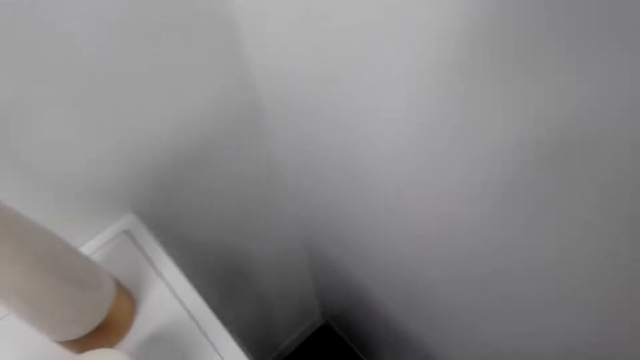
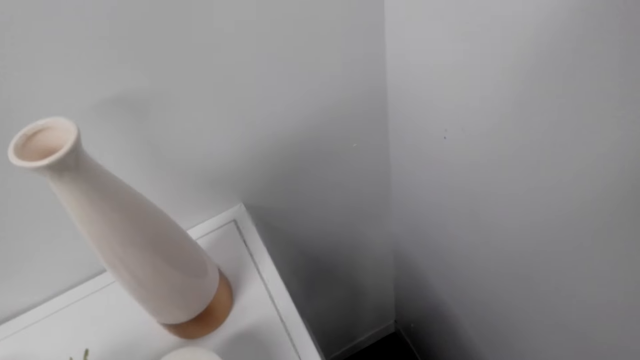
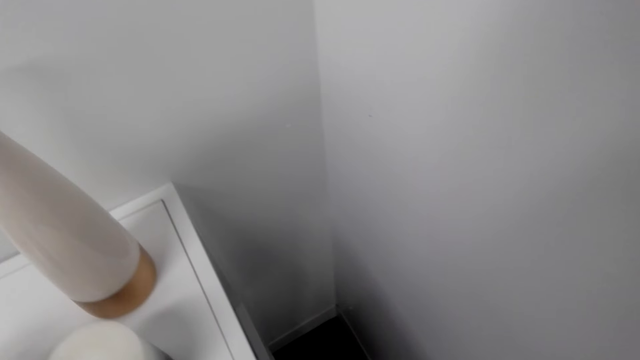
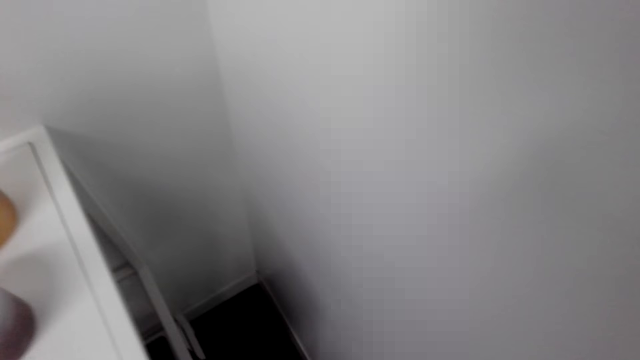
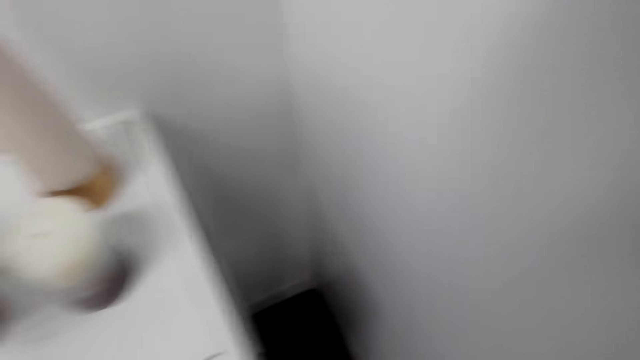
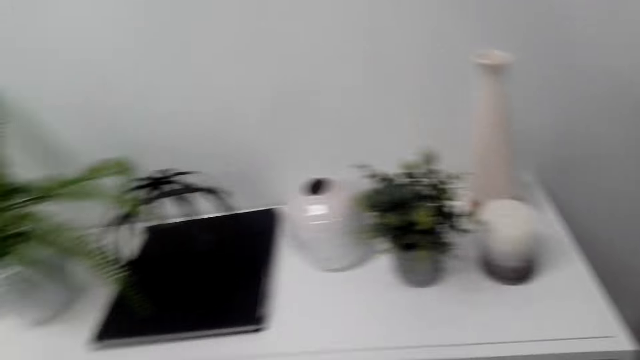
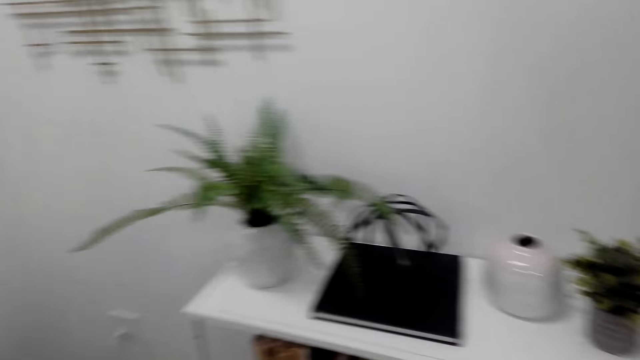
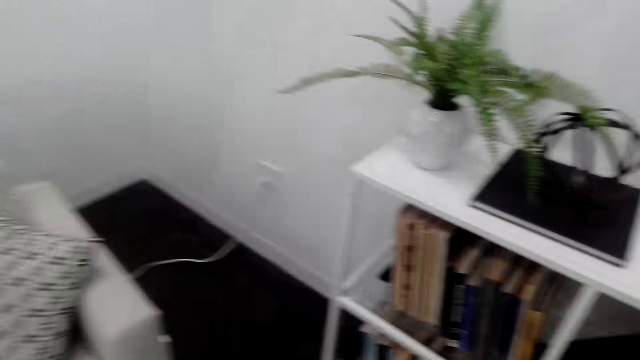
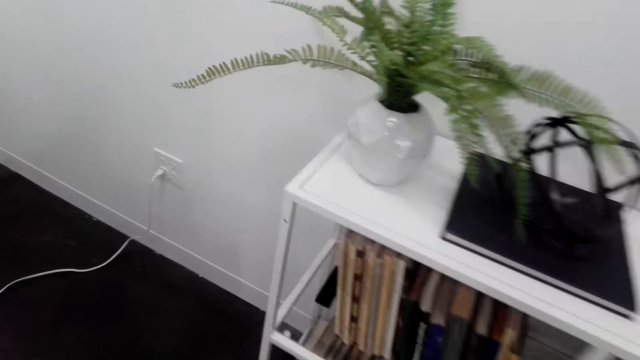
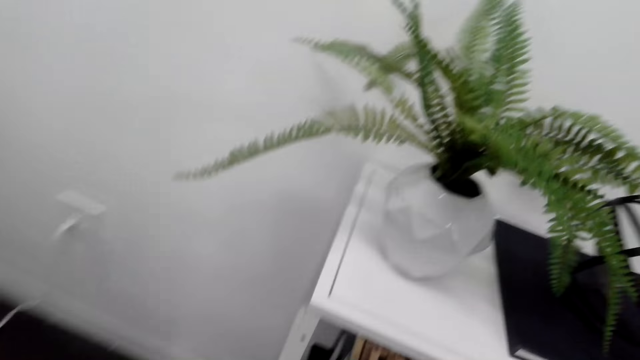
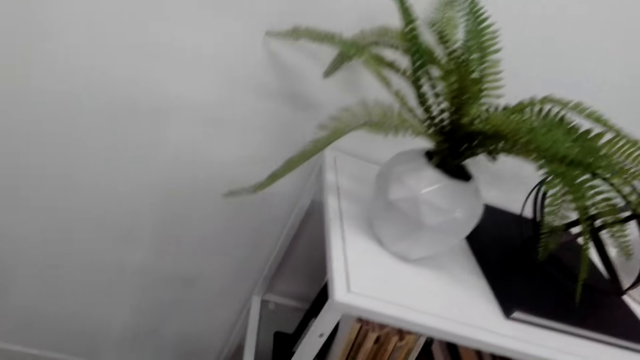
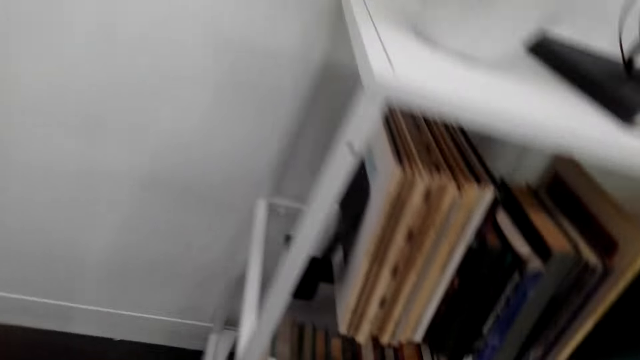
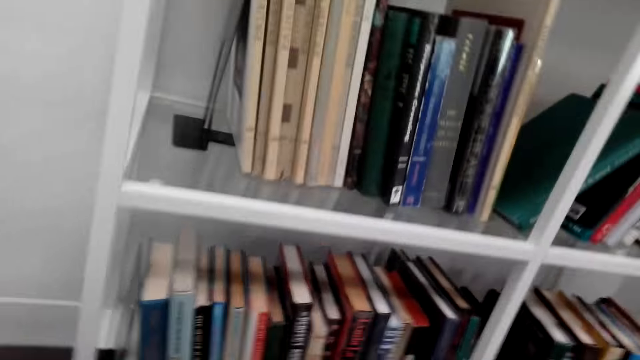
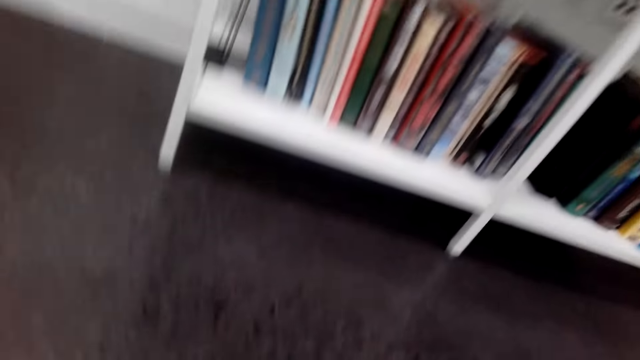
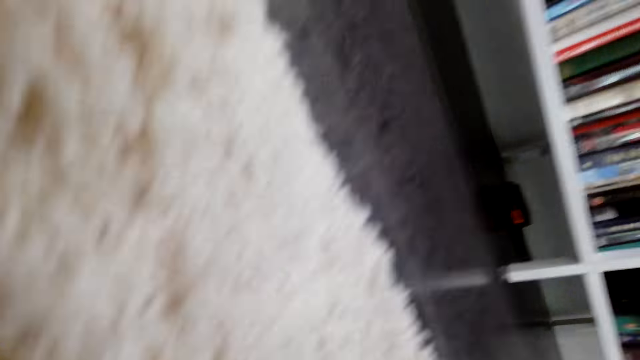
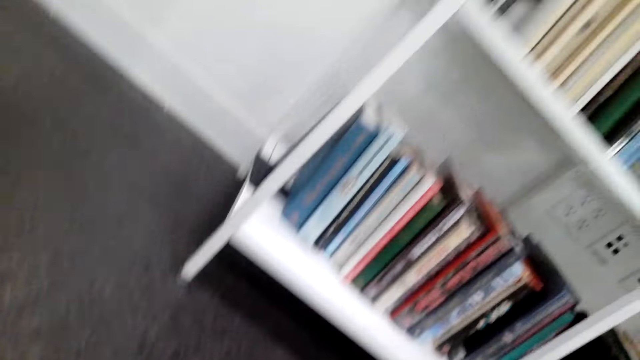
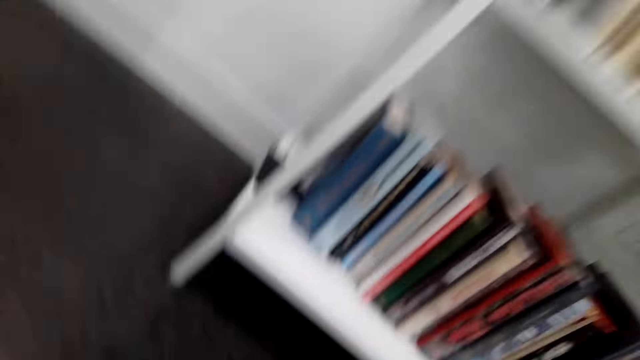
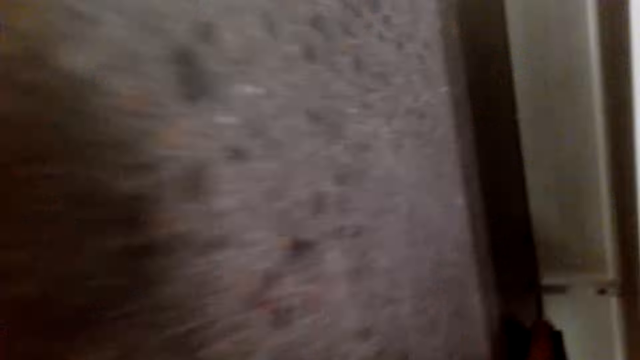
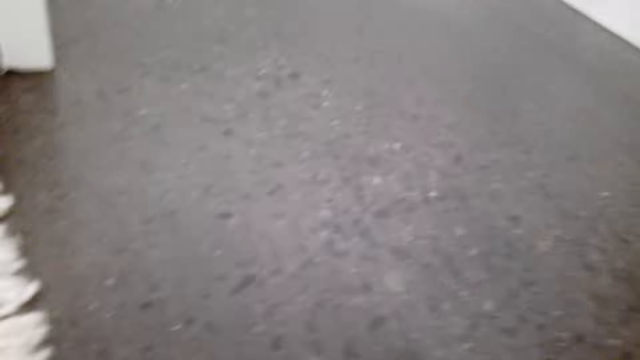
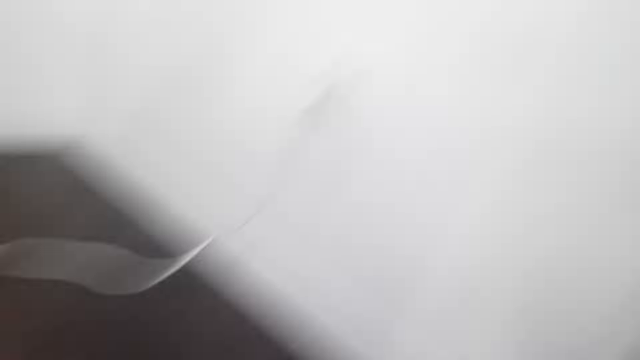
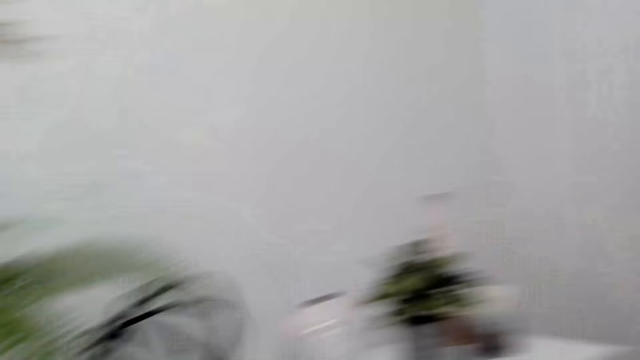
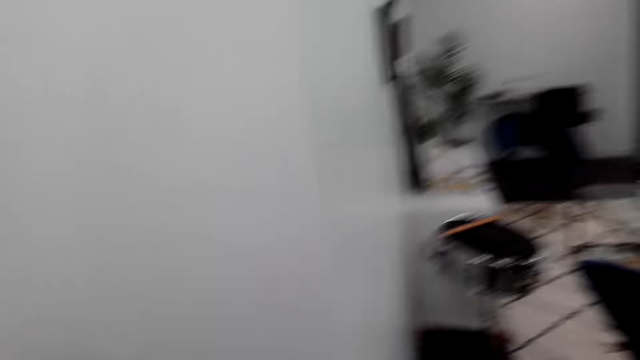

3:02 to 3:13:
The camera wearer looks around. They walk around. They look under a bookshelf. They pick up a tape measure on the floor.

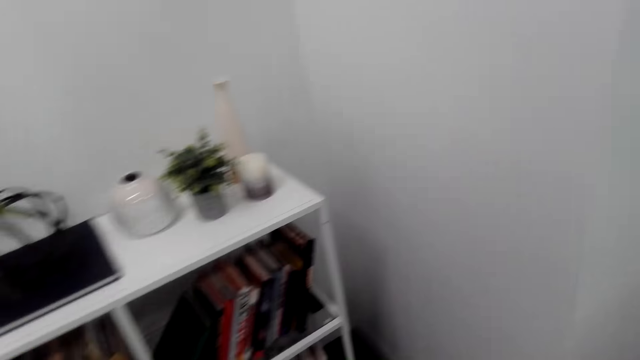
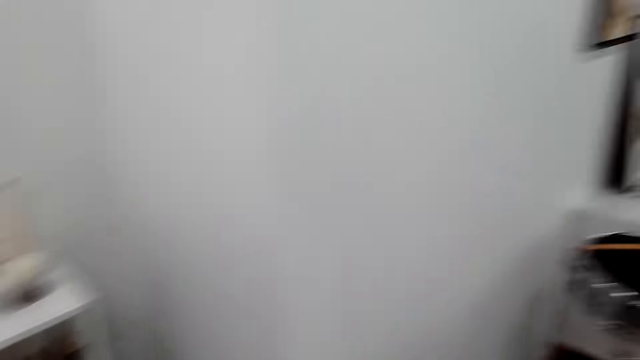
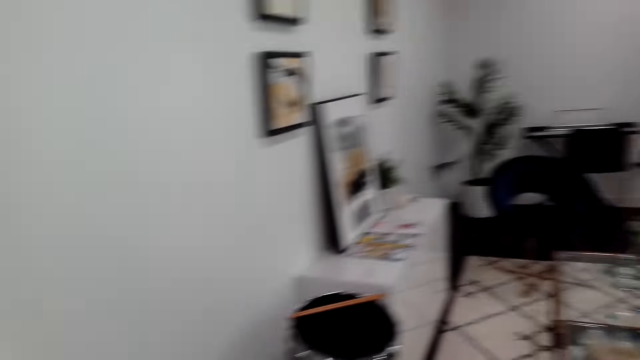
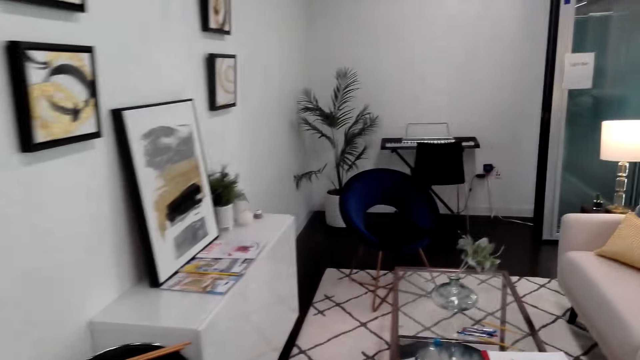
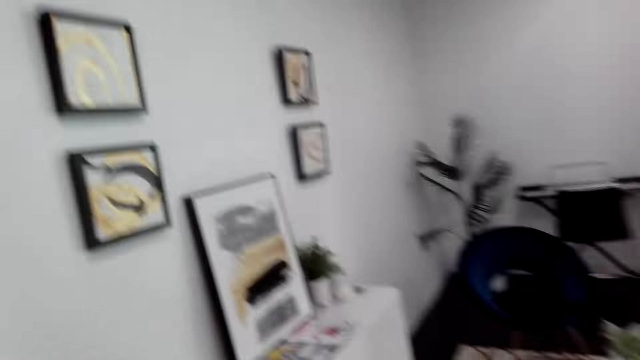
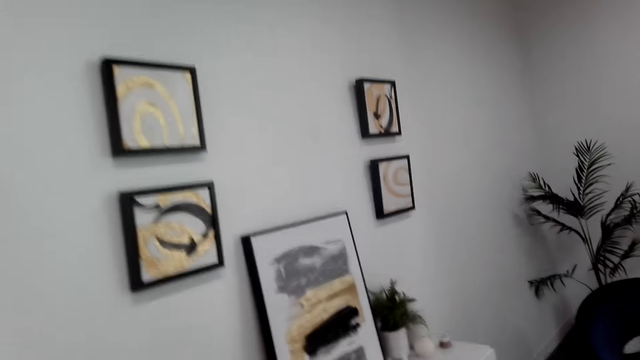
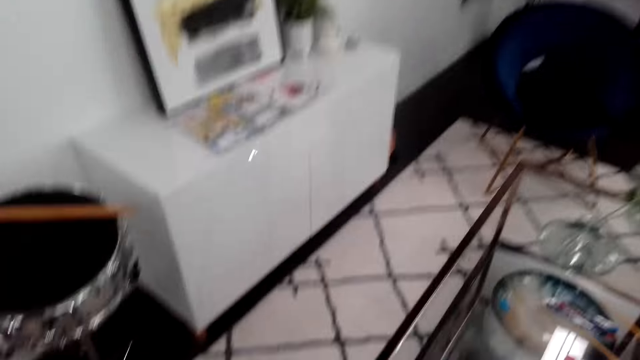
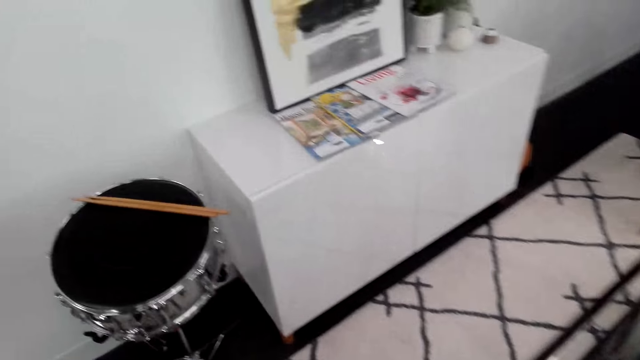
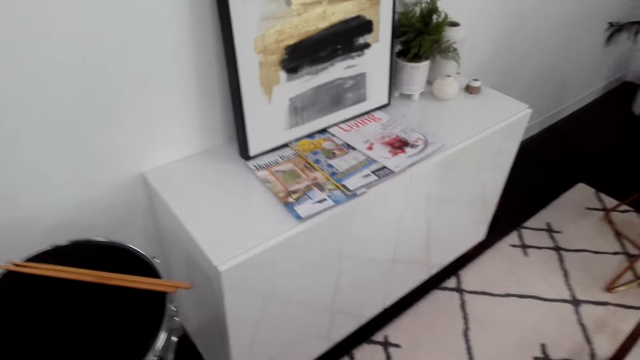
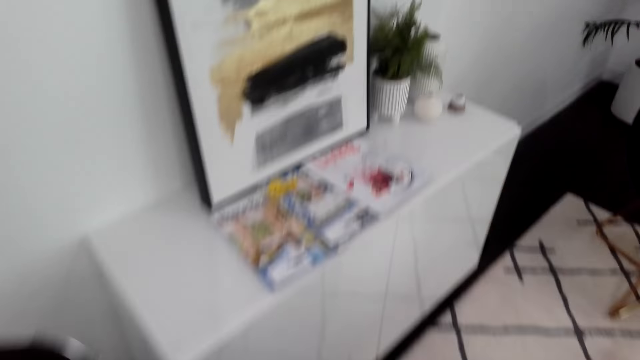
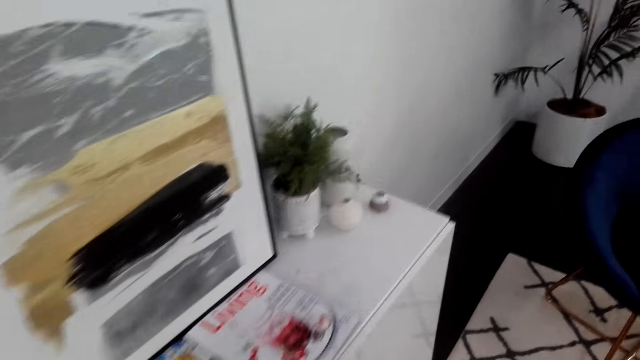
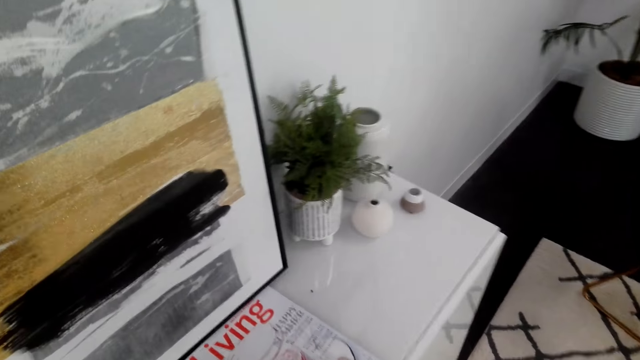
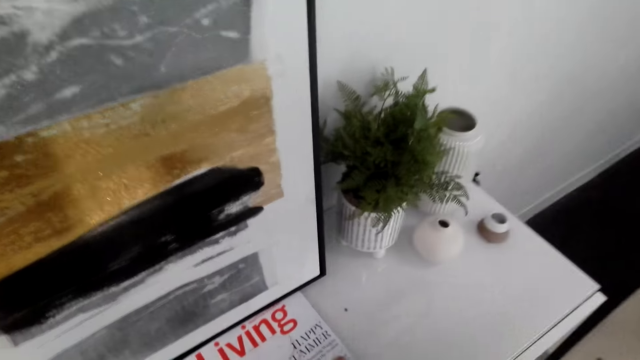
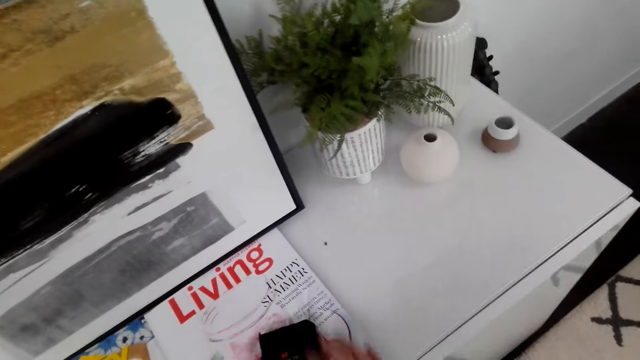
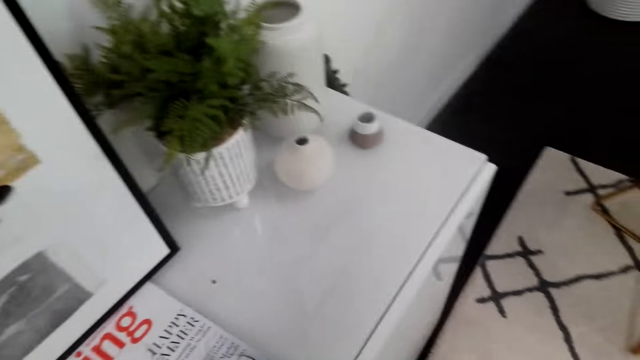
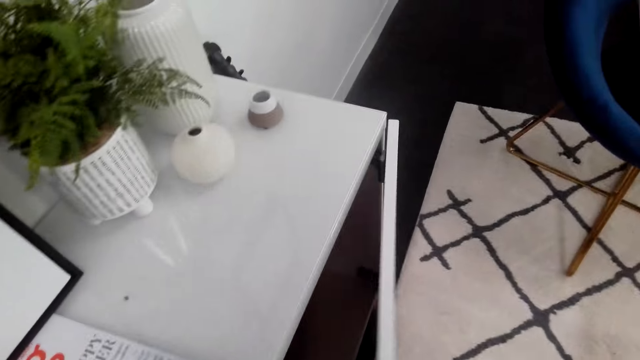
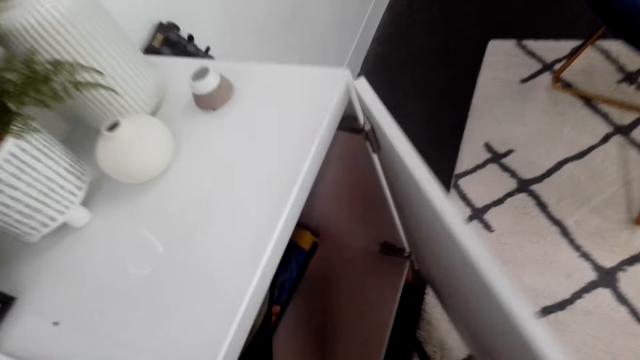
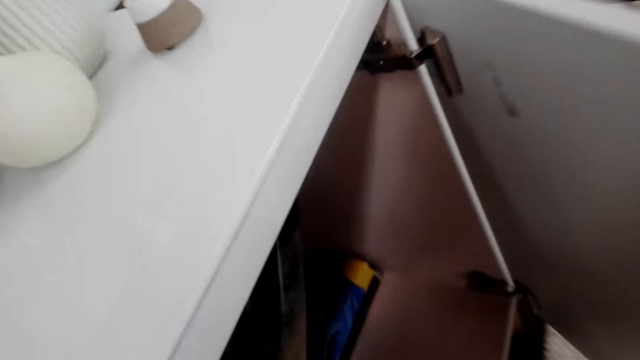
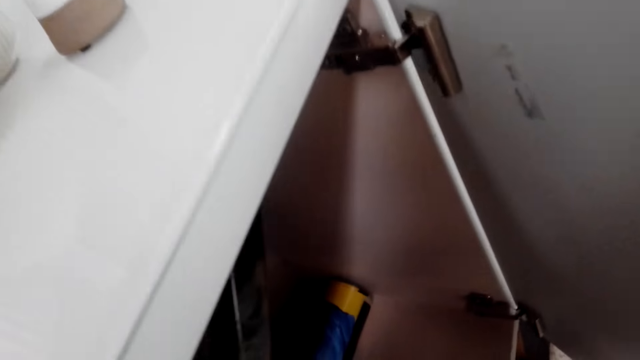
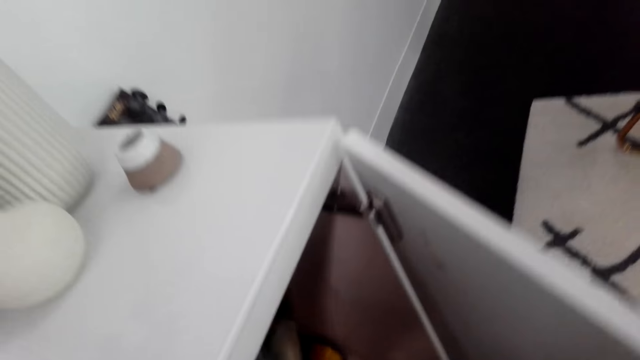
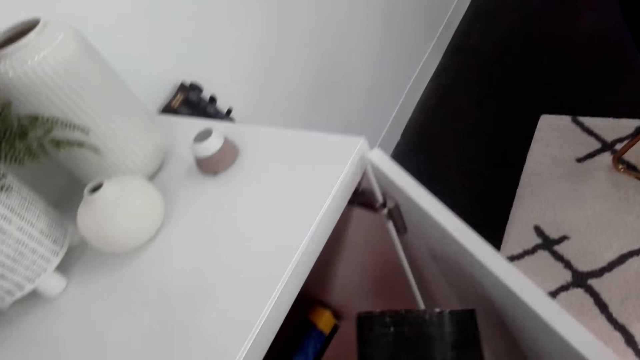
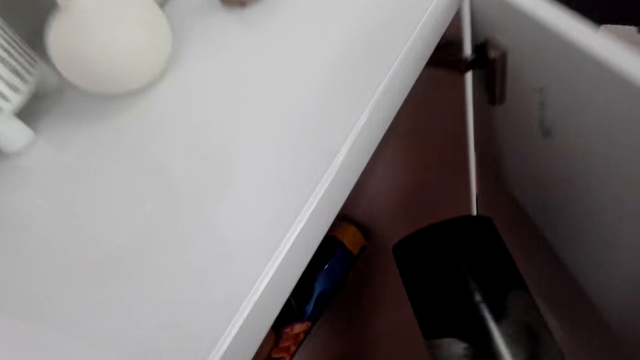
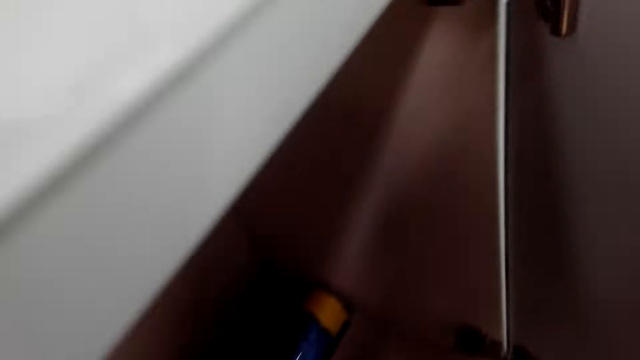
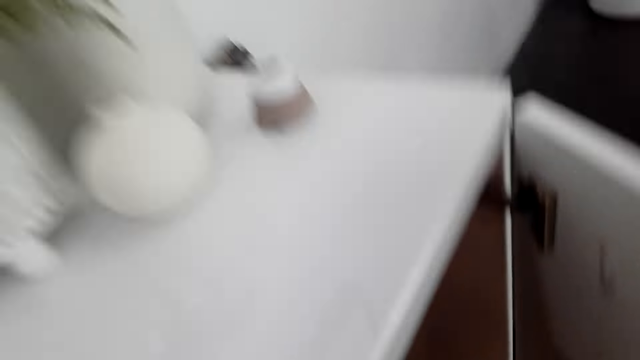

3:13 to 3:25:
The camera wearer looks around. They walk around. They place the tape measure on a storage cabinet. They open the storage cabinet. They pick up a painting or wall picture from the cabinet.
